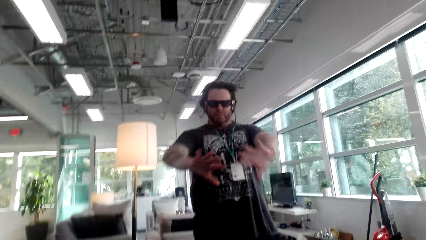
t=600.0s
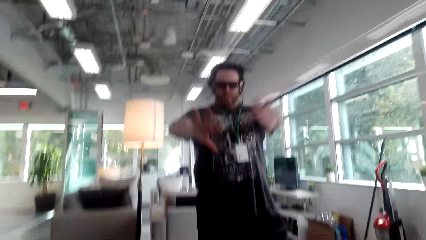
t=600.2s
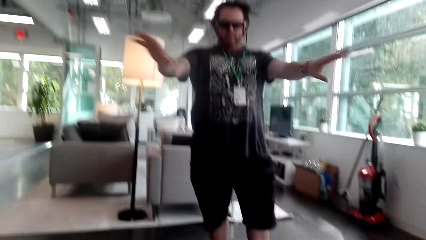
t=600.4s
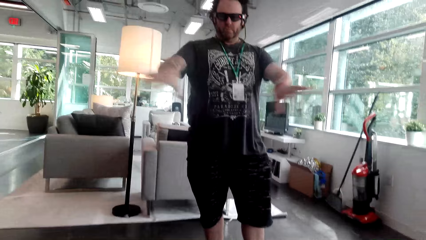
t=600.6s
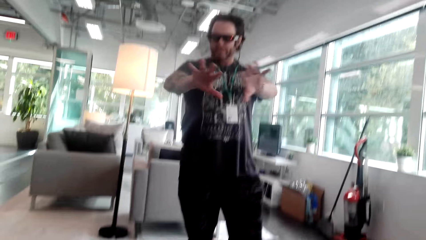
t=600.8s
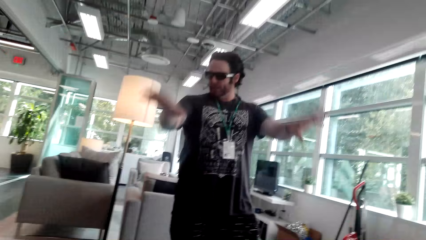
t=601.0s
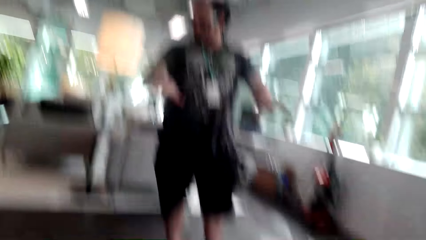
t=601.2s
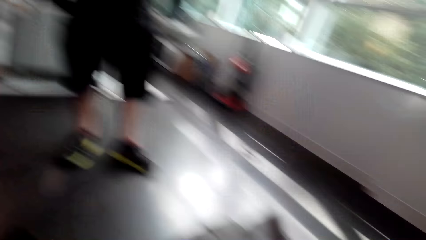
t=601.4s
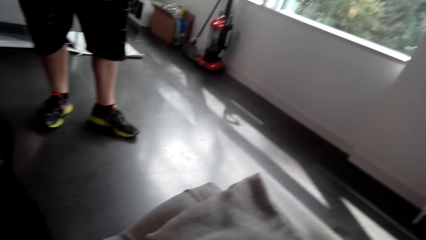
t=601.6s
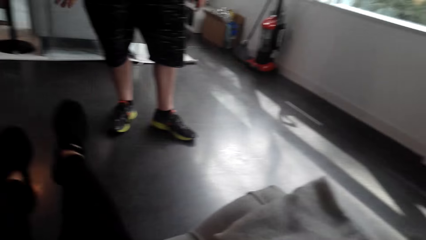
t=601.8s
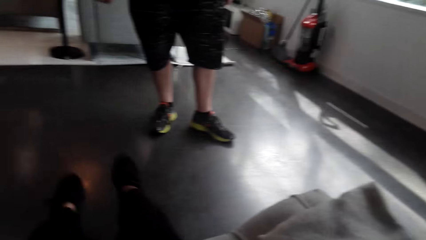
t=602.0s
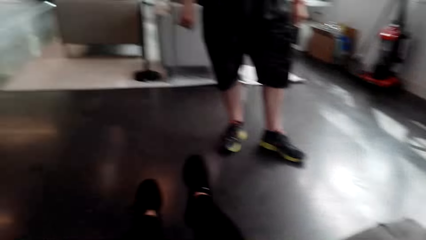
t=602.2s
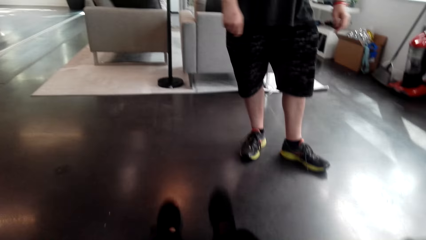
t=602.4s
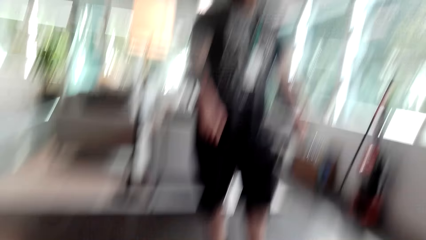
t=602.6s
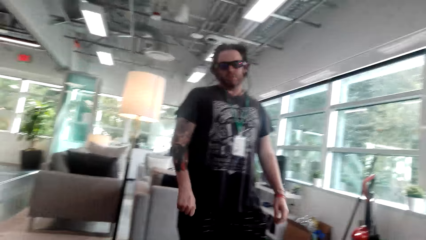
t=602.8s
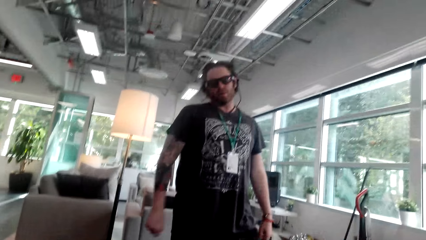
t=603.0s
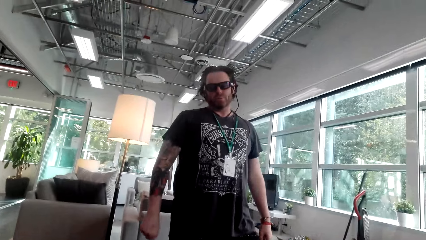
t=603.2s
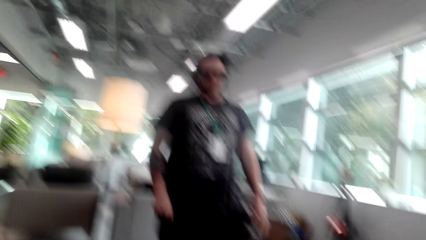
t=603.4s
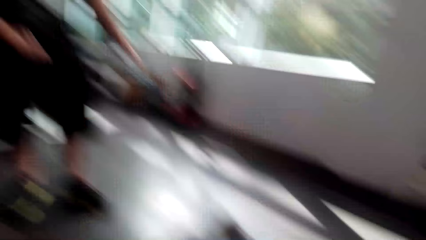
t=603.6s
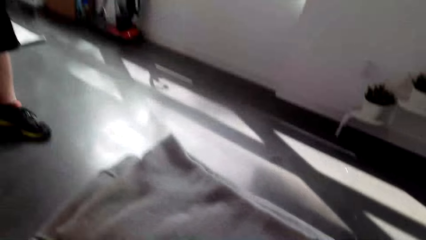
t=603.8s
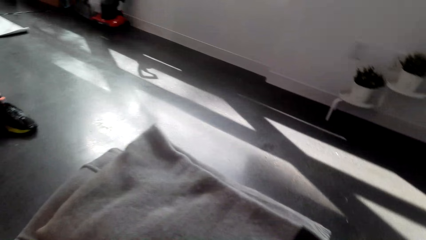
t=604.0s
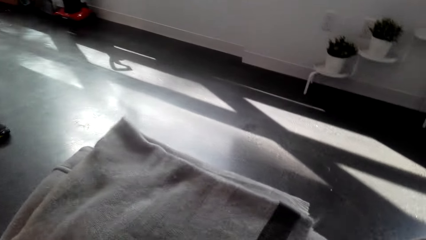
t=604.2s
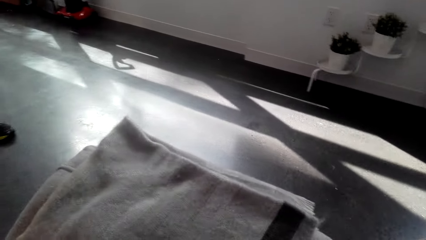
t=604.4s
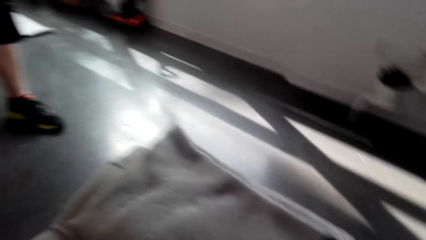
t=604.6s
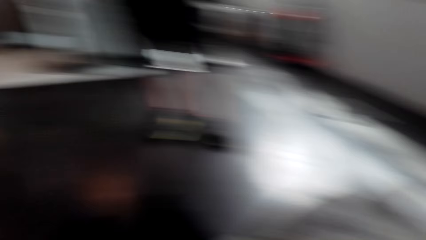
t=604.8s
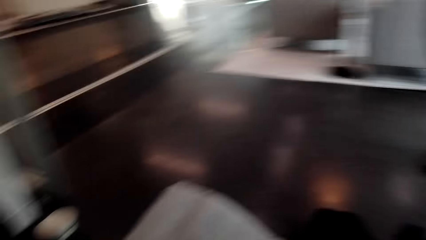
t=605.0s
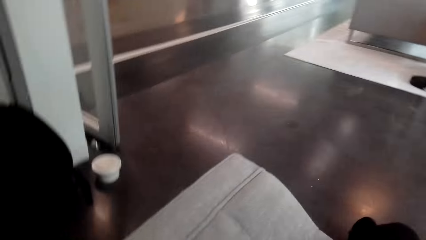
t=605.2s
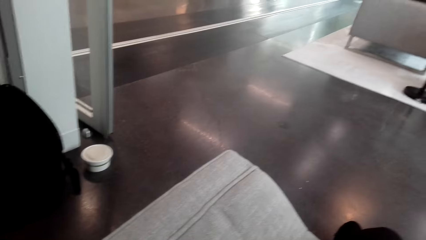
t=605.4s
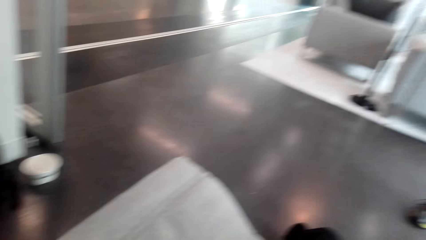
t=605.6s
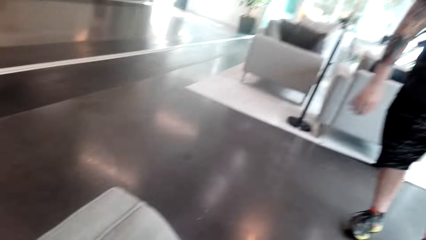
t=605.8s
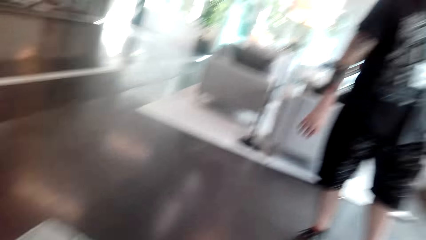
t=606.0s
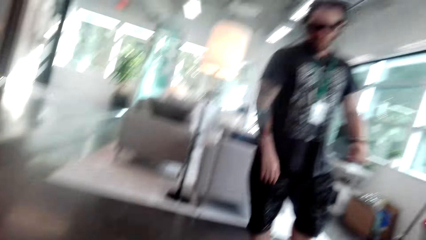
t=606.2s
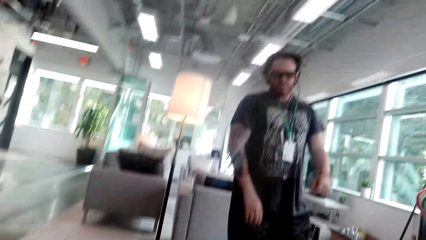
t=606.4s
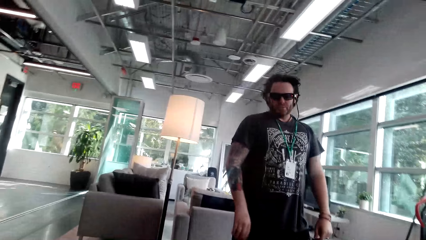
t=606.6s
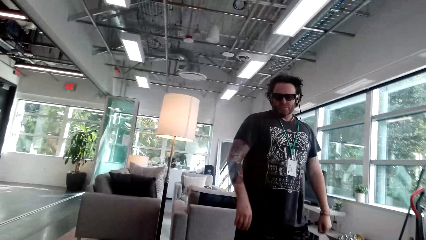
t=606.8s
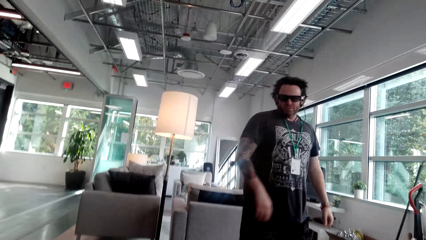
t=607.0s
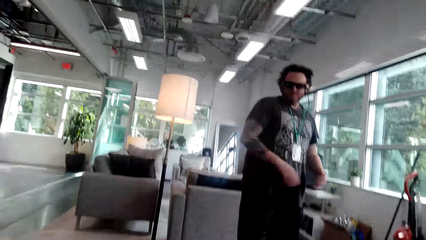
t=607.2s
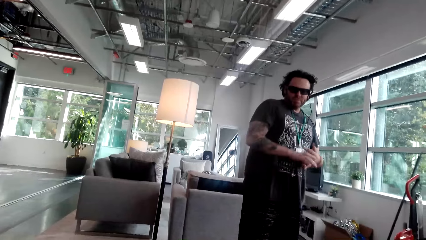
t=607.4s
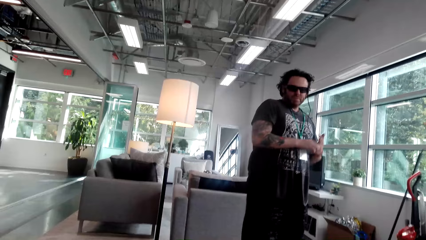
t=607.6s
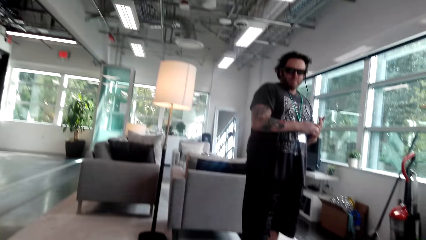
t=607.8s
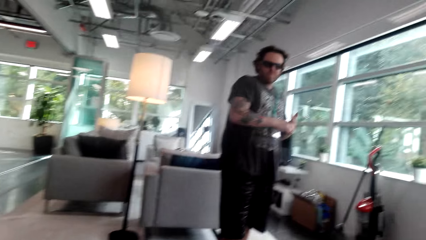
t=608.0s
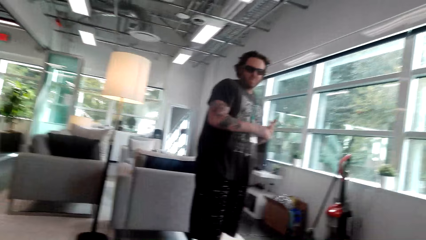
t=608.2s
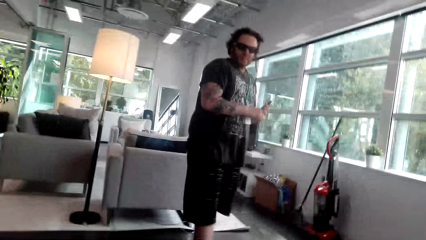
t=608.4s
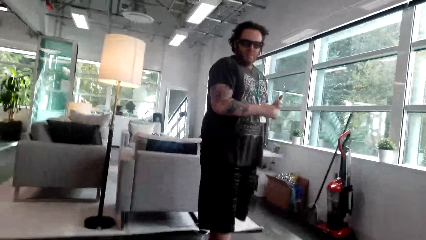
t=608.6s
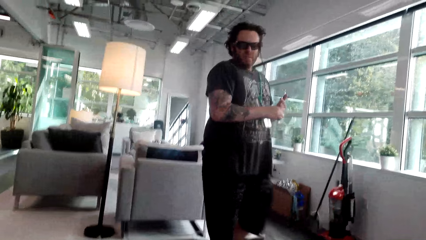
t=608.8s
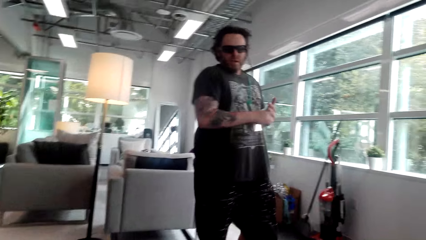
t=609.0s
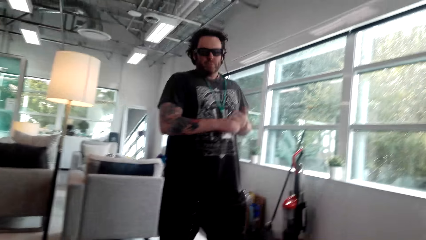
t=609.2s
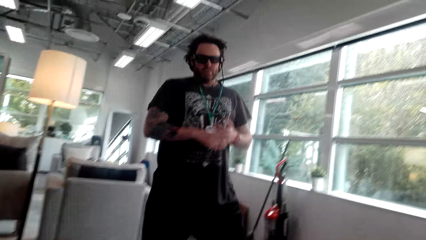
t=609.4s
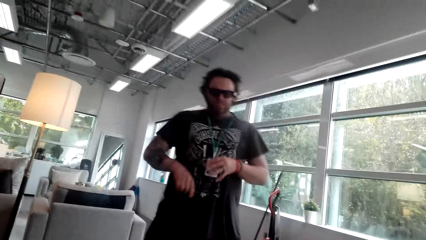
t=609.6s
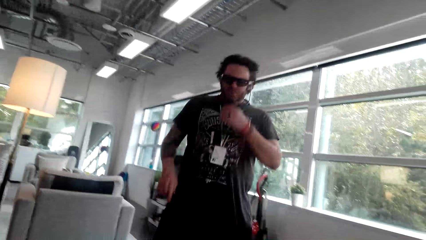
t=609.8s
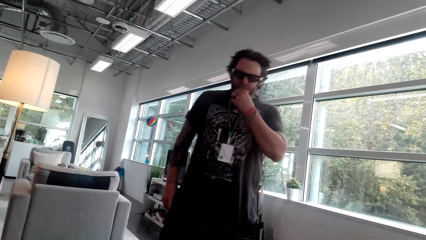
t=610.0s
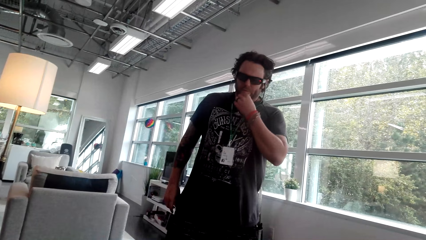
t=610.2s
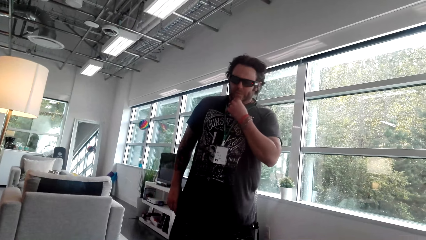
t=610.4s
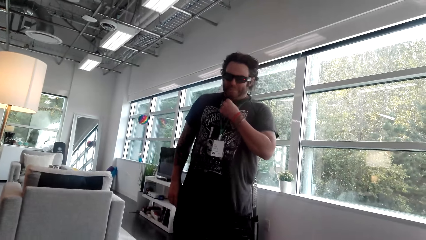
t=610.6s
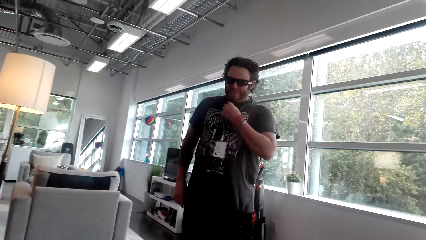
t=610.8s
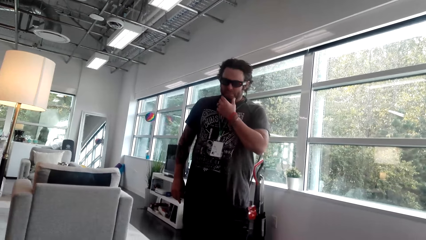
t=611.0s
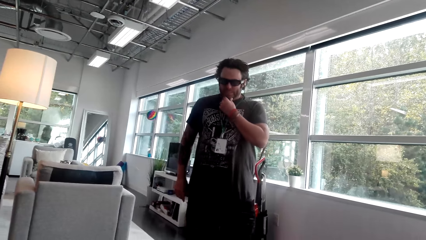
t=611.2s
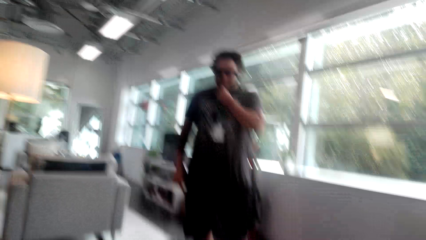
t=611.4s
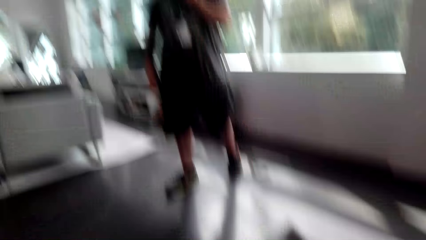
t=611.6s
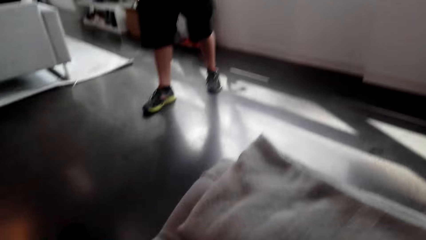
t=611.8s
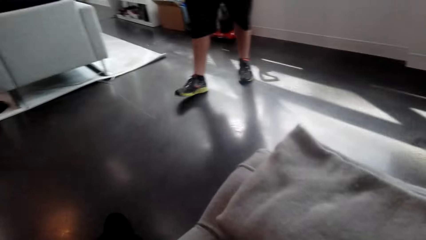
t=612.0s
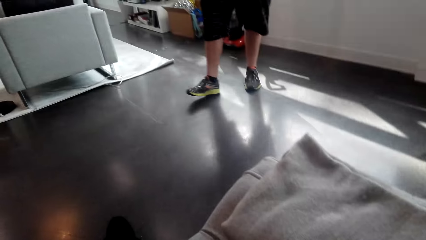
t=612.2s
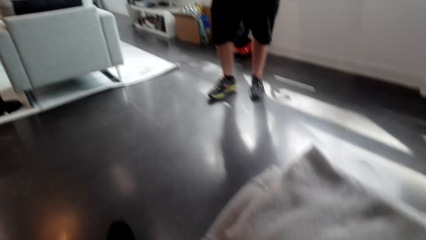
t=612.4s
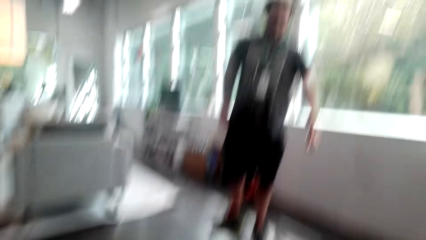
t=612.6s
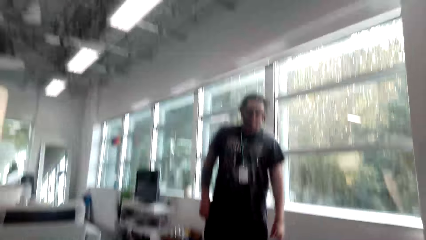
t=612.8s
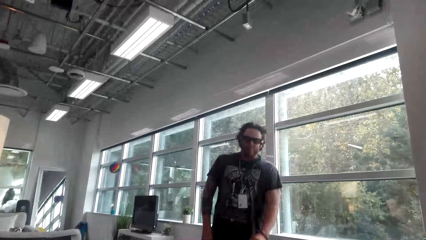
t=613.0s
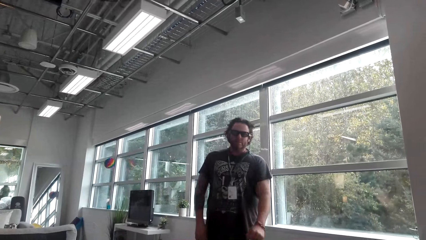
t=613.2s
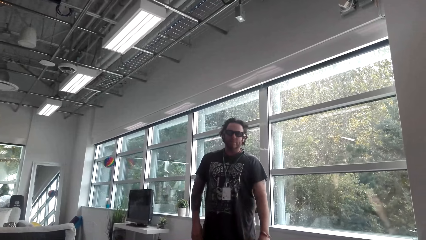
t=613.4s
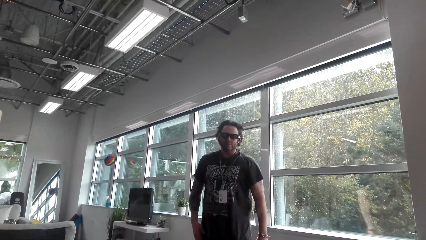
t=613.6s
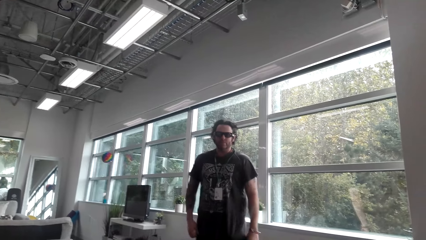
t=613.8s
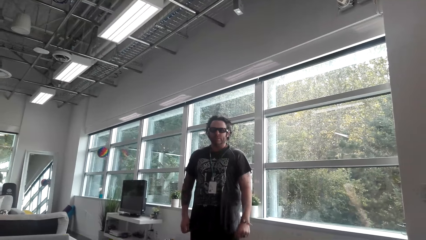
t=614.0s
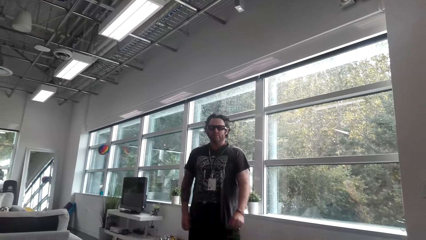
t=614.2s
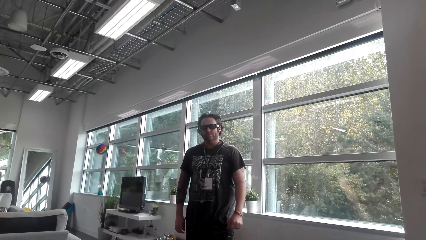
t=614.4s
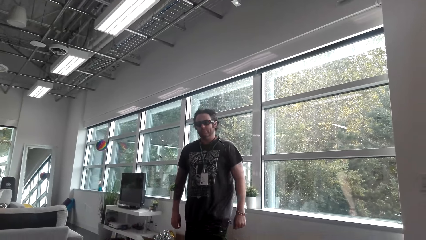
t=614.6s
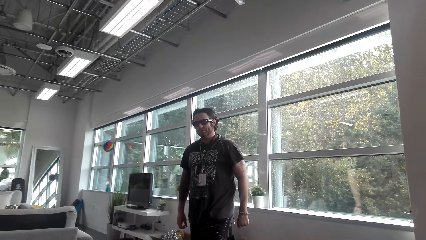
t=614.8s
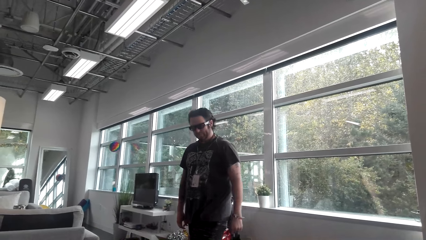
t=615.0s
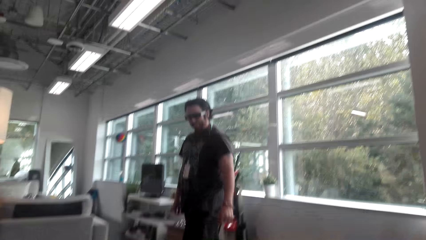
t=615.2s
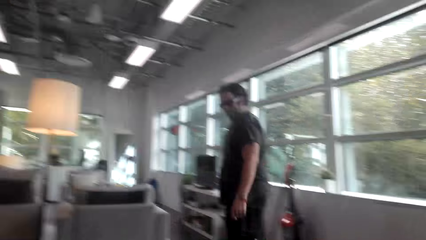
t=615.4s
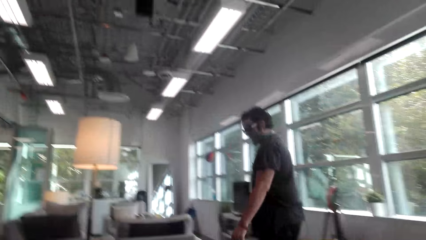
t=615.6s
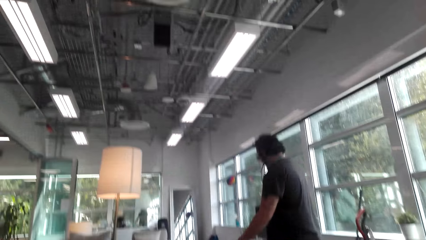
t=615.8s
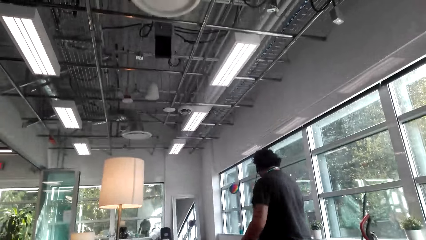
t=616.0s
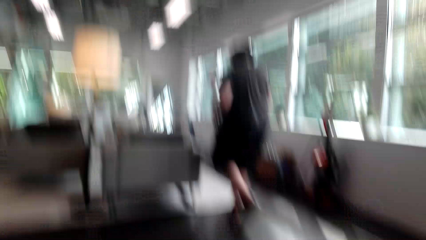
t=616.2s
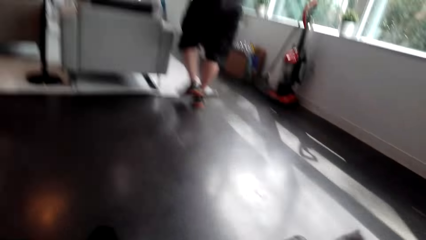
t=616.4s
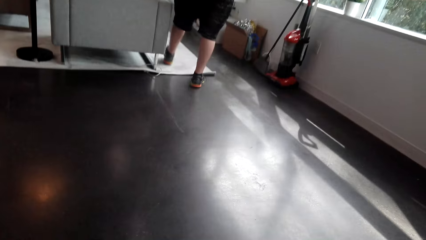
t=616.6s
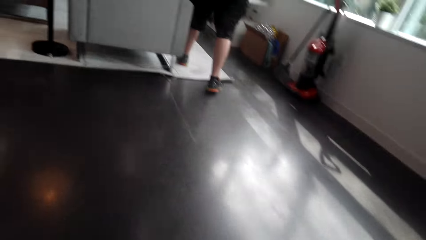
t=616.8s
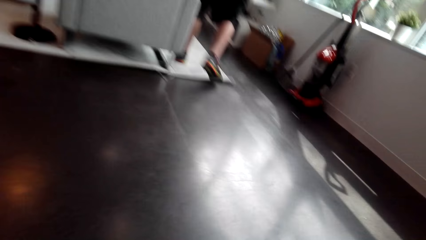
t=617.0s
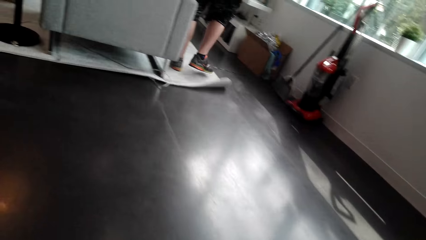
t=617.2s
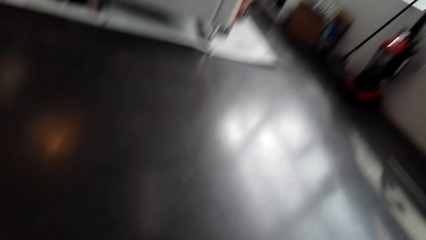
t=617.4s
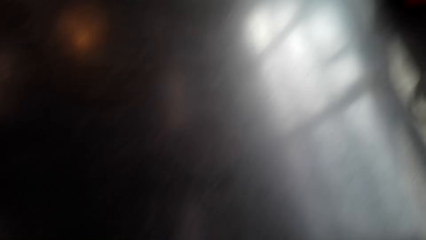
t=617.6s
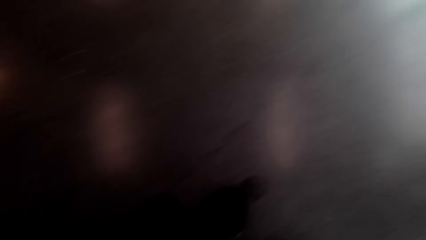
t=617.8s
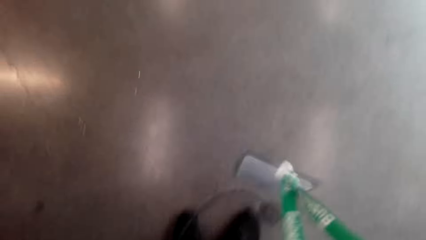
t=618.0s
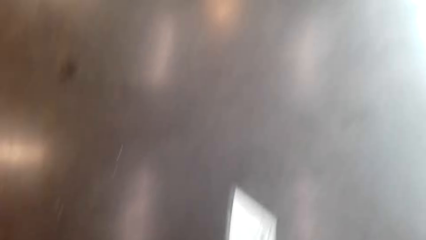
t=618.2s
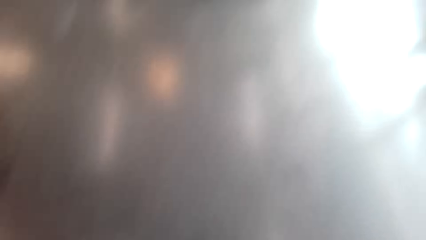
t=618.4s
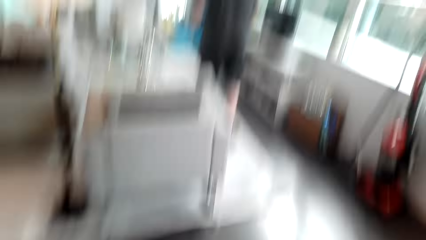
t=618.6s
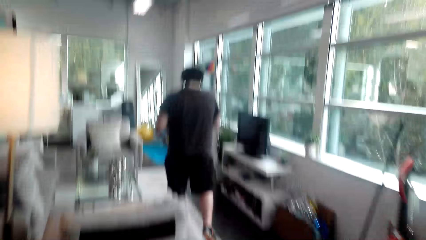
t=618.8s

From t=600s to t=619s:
The camera wearer looks around the house. A man converses with the camera wearer. The man converses with the camera wearer again. The camera wearer touches his chin. He looks around. He converses with the man. The man walks around the house. The camera wearer stands up and walks around the house.
